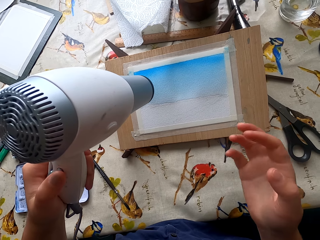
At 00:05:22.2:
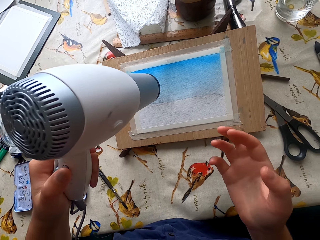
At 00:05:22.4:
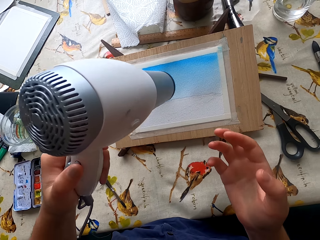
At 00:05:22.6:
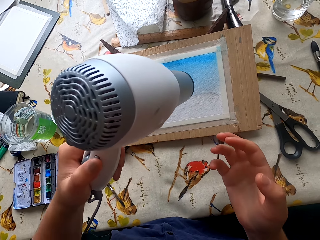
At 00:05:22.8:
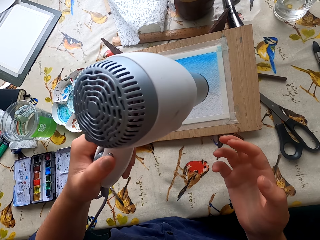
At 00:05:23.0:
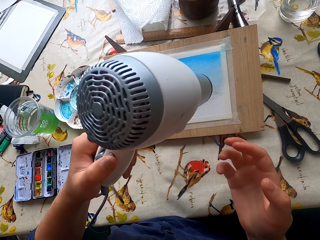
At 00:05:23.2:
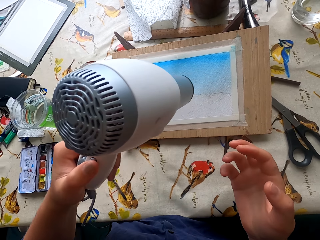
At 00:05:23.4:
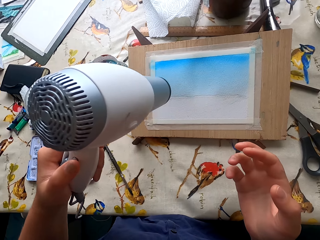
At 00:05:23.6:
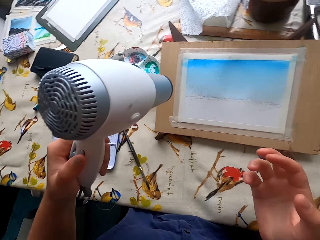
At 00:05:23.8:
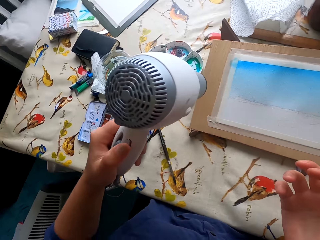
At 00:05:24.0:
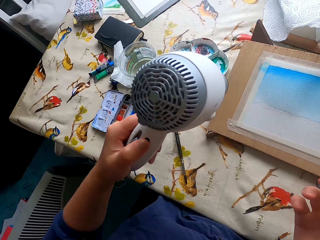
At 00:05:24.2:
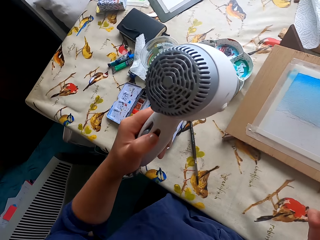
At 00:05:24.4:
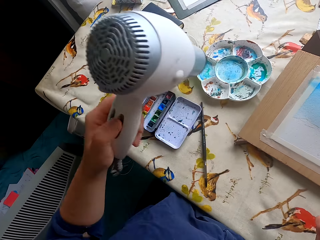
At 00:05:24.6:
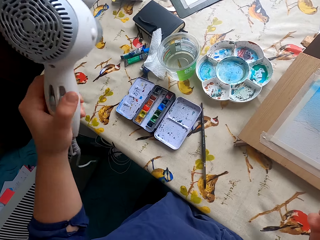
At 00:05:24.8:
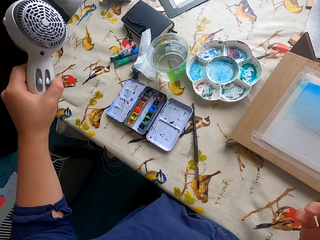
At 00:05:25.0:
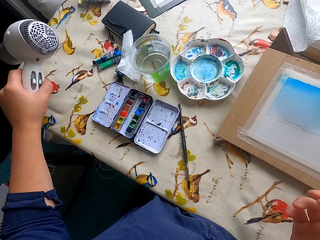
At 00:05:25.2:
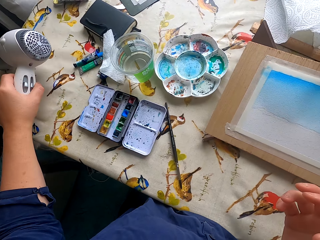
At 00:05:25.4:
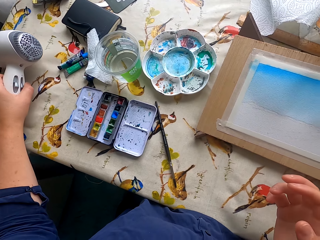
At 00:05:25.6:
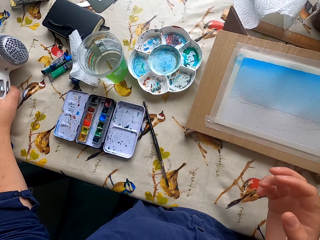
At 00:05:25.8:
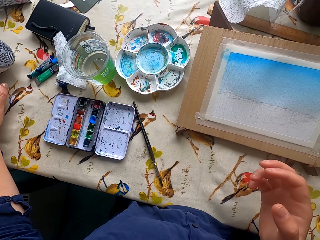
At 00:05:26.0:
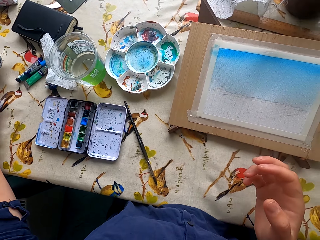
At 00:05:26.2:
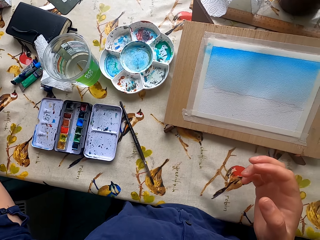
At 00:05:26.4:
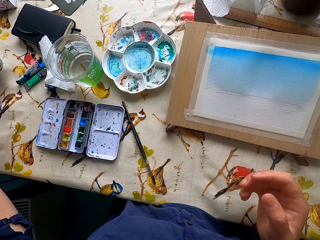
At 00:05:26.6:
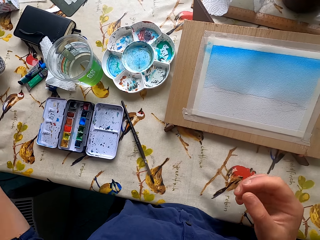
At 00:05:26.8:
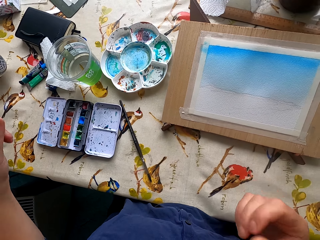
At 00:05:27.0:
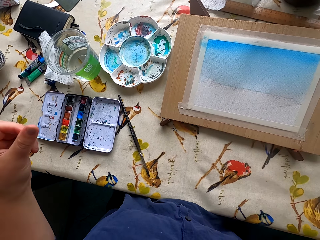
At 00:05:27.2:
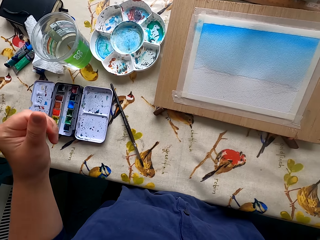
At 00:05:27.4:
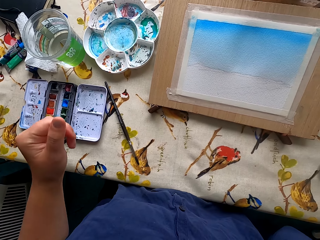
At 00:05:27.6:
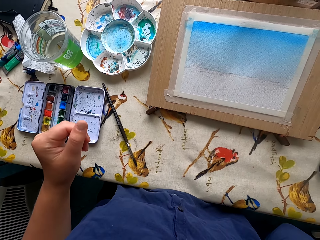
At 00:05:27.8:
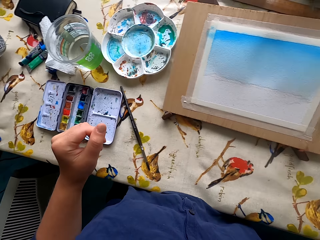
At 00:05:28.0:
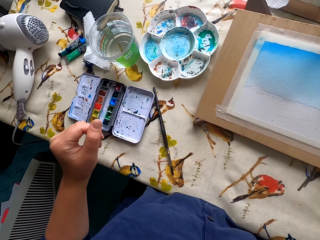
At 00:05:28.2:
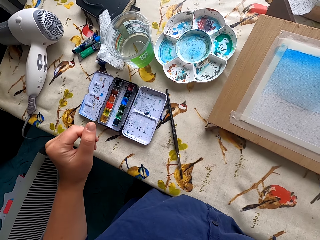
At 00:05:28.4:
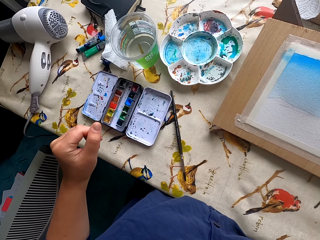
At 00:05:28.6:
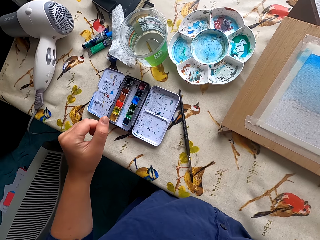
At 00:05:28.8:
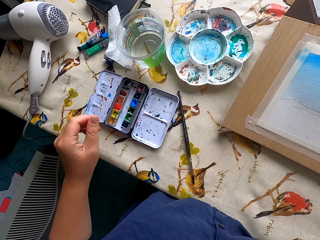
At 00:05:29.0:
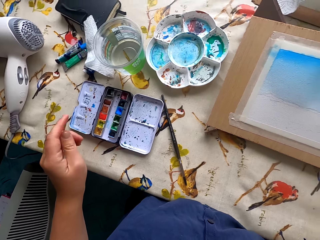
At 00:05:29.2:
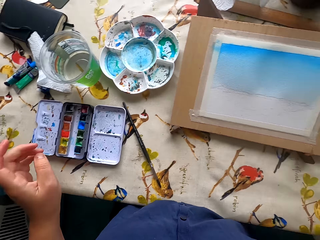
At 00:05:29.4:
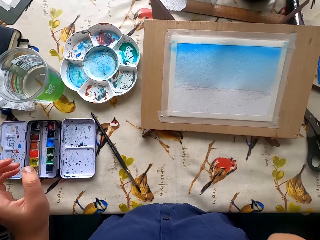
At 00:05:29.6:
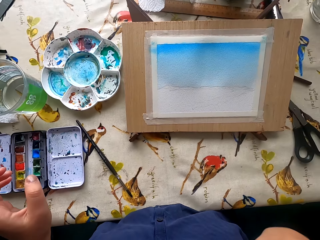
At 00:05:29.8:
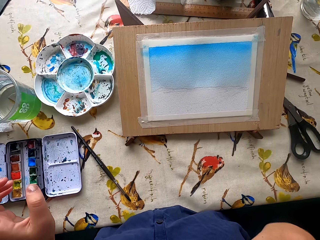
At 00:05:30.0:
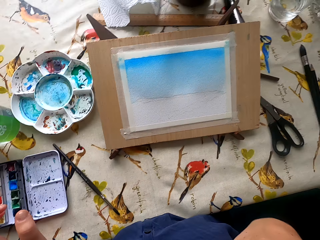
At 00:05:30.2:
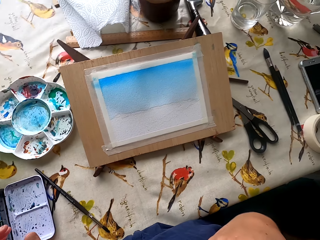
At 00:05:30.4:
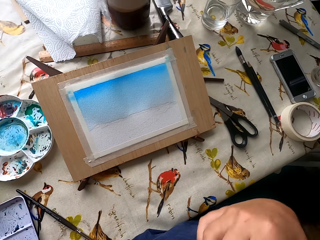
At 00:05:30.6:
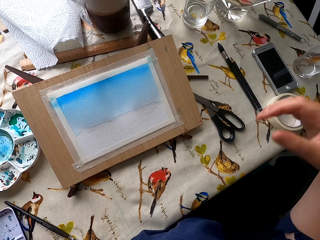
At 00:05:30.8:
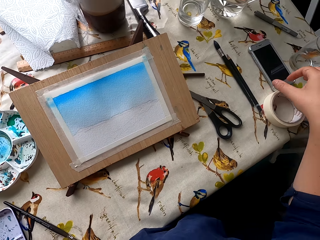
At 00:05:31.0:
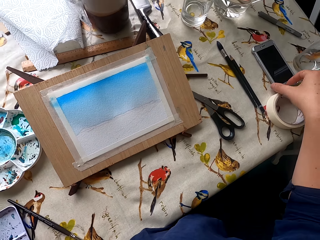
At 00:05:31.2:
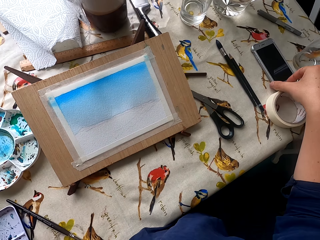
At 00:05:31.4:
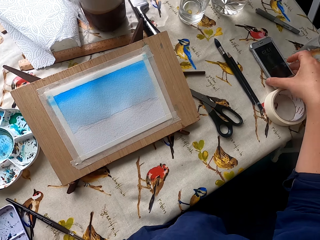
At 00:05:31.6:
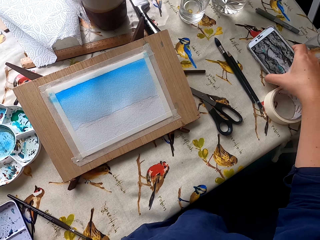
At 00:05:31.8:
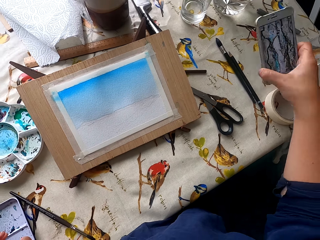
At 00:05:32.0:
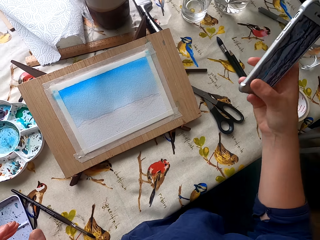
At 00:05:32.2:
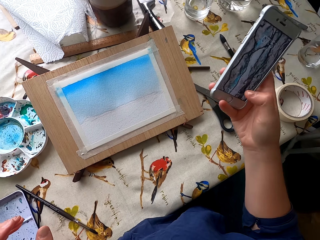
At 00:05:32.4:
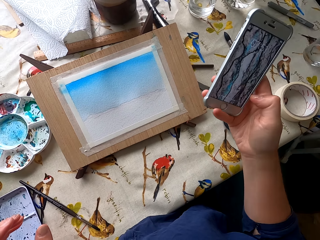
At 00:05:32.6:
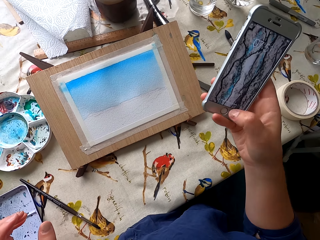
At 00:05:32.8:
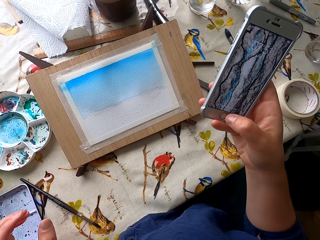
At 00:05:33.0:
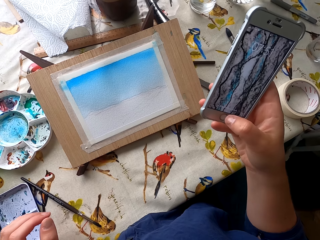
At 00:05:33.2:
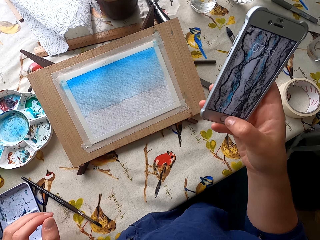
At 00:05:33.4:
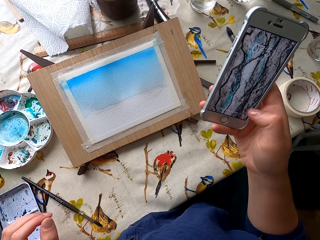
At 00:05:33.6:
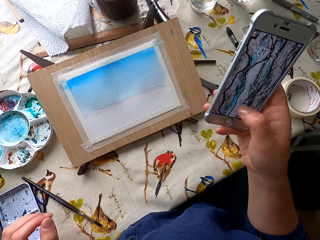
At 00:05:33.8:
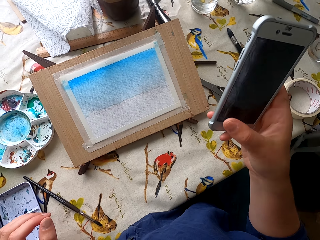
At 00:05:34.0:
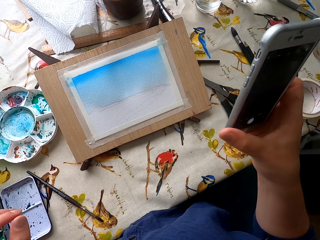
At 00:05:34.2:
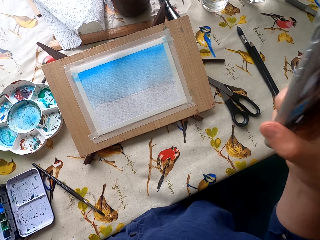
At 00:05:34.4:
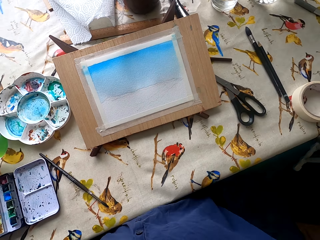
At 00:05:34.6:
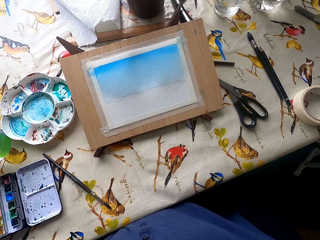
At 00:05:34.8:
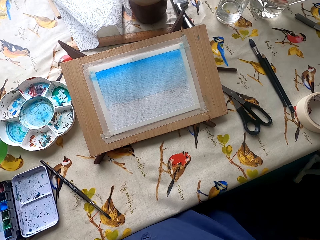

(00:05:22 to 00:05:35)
The camera wearer turns off the blower. They place the blower on the table. They look around. They stare at the painting. They pick the phone from the table. They touch the phone. They use the phone.

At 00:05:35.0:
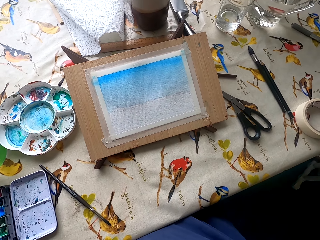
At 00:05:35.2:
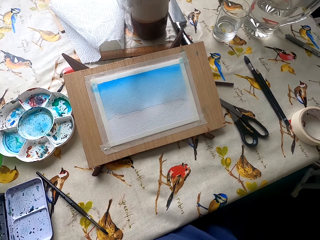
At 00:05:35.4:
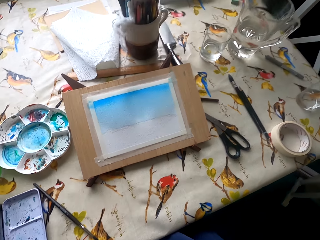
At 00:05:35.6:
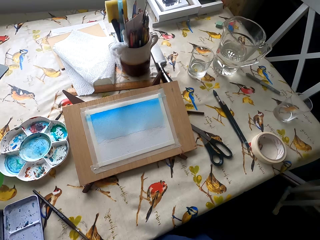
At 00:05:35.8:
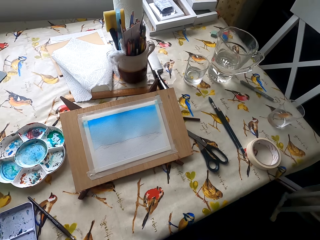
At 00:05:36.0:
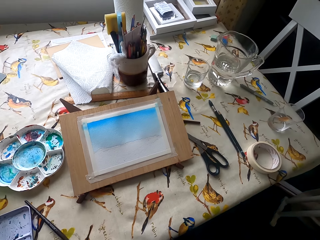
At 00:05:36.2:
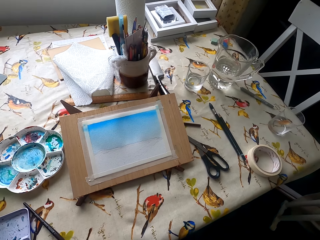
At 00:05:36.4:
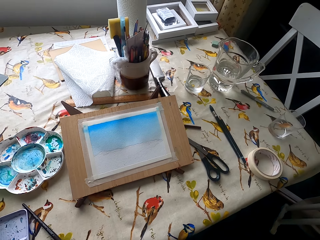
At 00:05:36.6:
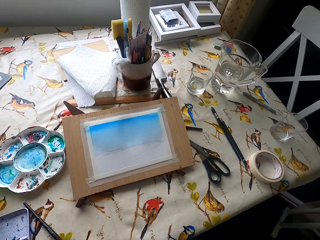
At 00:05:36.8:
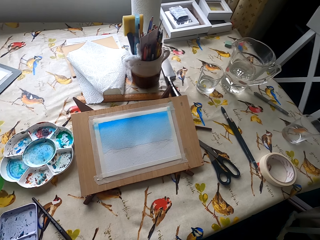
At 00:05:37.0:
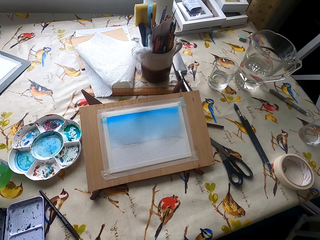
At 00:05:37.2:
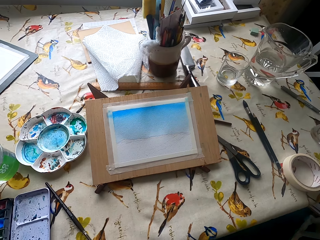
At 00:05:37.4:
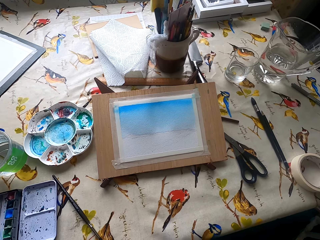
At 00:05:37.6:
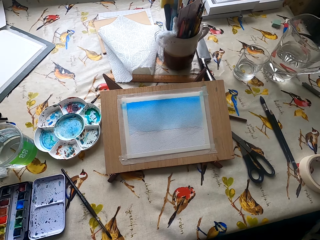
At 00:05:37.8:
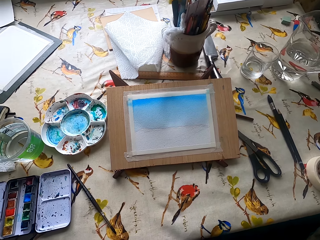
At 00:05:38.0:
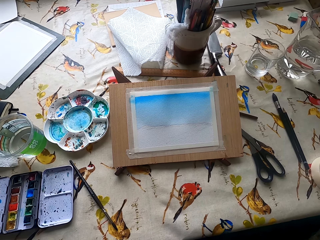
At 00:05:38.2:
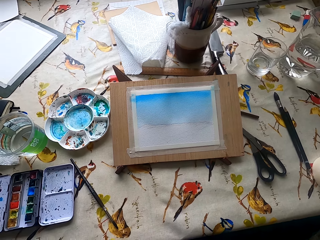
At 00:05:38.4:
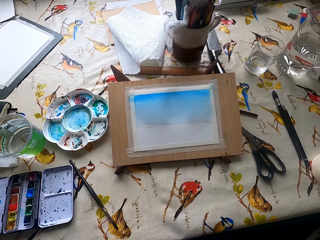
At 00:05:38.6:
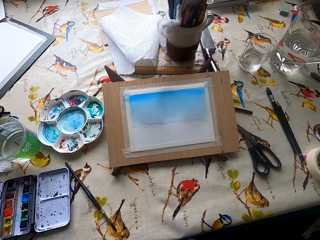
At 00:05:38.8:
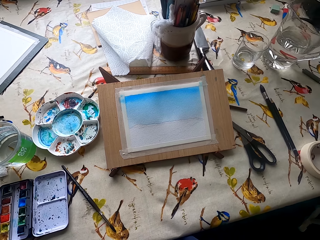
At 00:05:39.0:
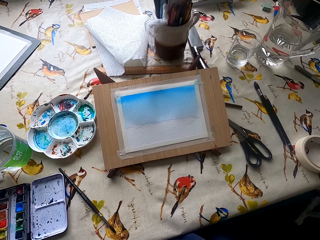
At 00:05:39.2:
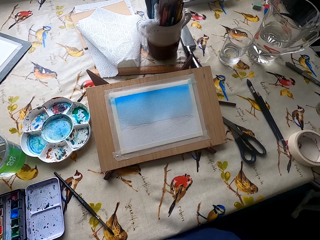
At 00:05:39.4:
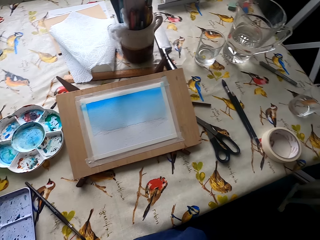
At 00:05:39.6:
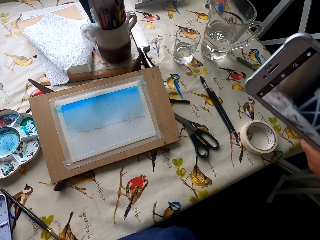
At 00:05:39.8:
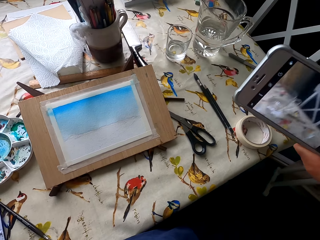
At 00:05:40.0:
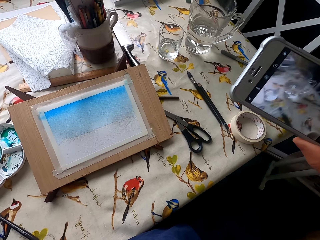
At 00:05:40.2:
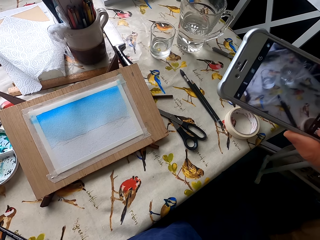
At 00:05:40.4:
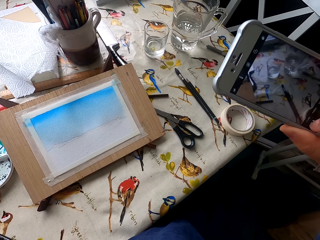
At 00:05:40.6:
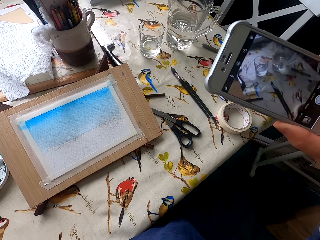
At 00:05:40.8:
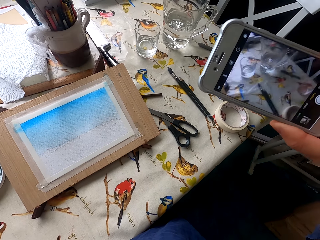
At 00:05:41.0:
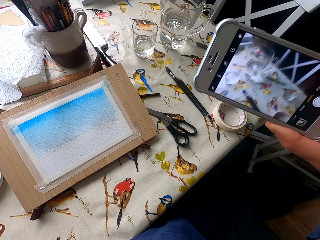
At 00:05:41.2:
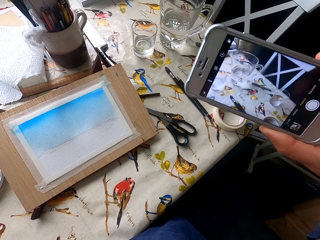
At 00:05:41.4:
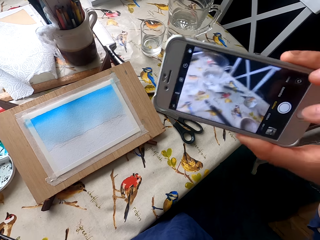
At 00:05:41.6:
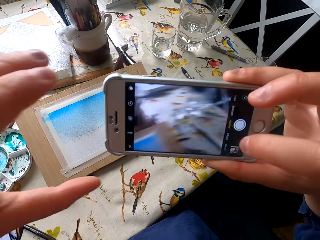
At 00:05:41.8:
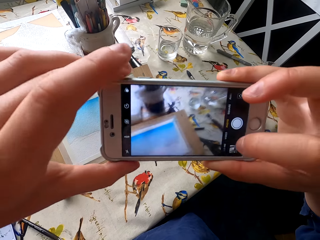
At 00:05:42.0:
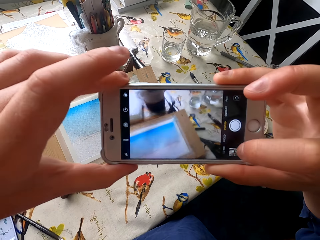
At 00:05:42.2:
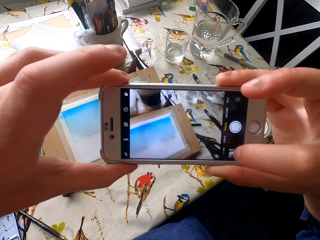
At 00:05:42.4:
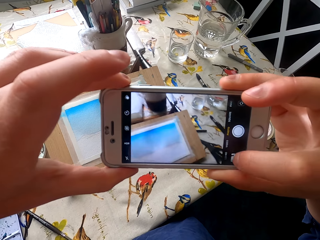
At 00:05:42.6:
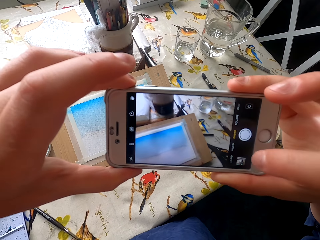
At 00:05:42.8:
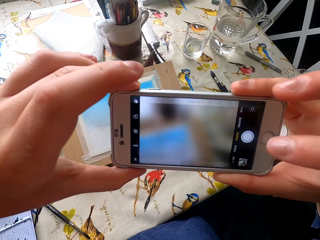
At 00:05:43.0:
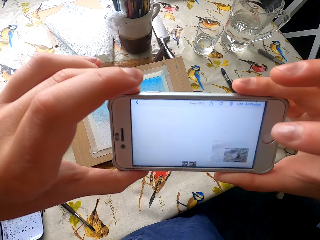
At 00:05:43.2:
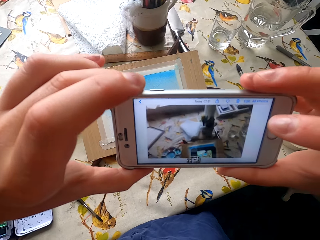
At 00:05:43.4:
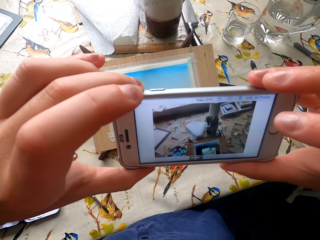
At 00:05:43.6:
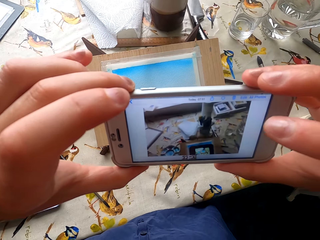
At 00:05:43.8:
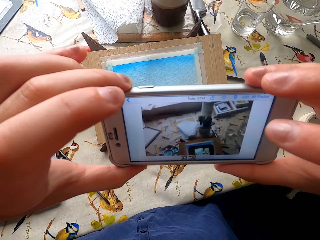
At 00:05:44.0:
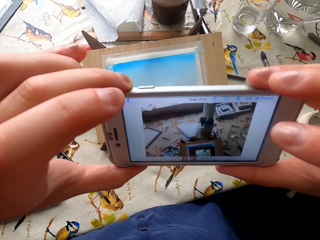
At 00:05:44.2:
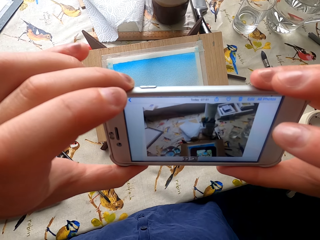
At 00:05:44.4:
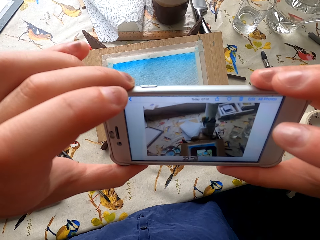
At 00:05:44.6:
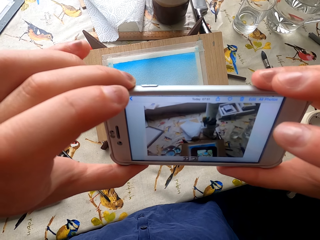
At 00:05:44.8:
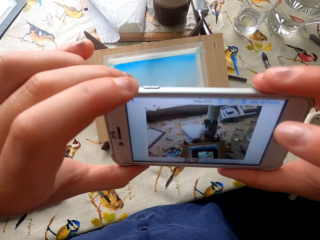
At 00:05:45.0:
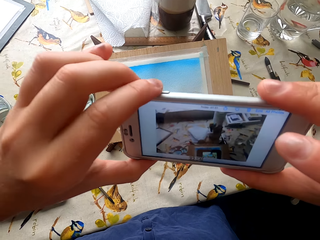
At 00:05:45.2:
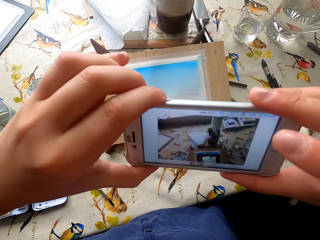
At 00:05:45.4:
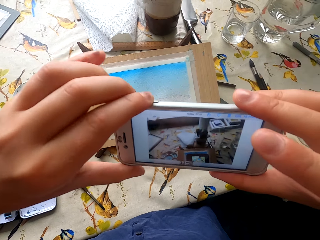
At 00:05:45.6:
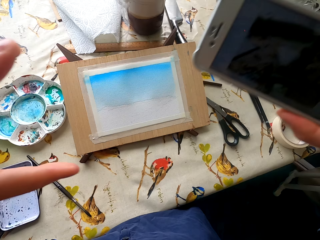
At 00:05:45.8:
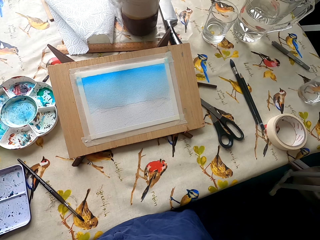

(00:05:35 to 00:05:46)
The camera wearer stares at the painting. They look around. They use the phone. They take a picture.
